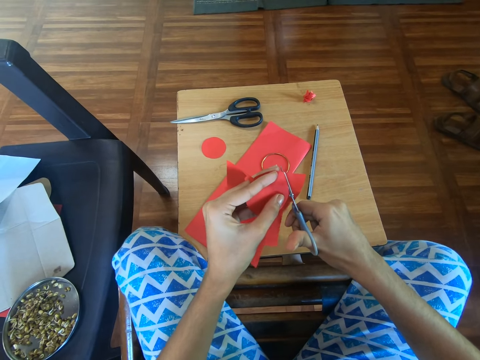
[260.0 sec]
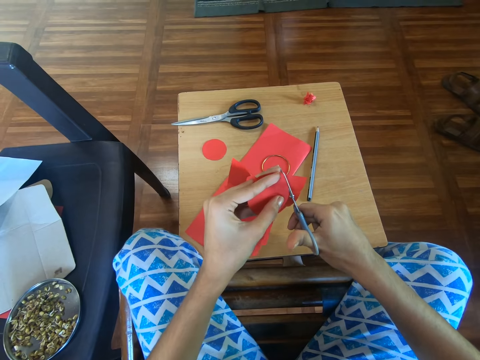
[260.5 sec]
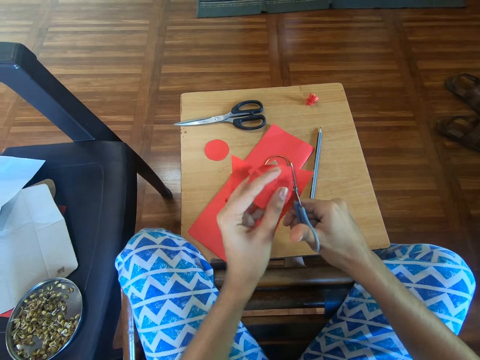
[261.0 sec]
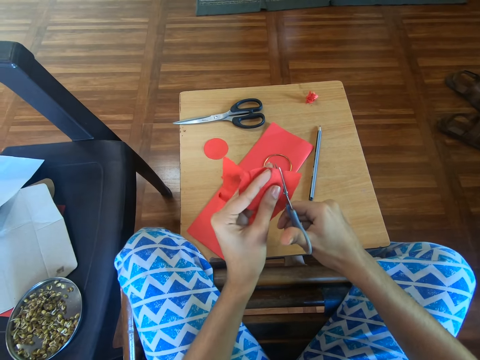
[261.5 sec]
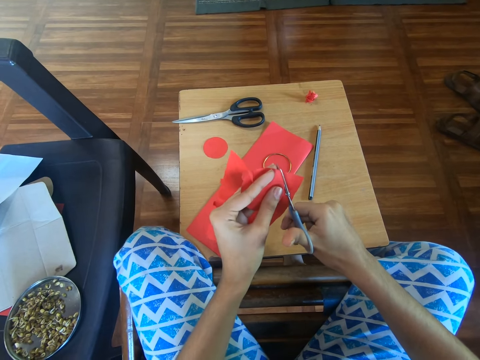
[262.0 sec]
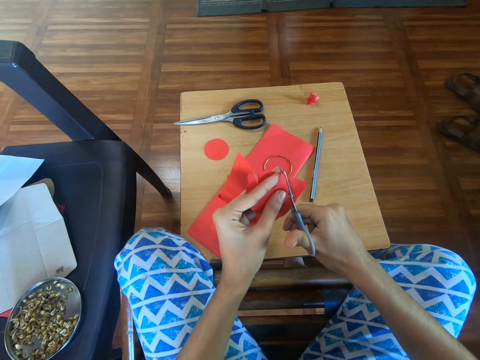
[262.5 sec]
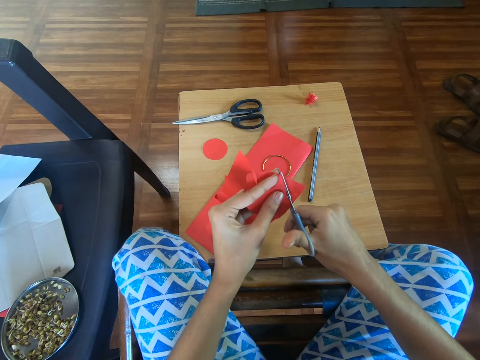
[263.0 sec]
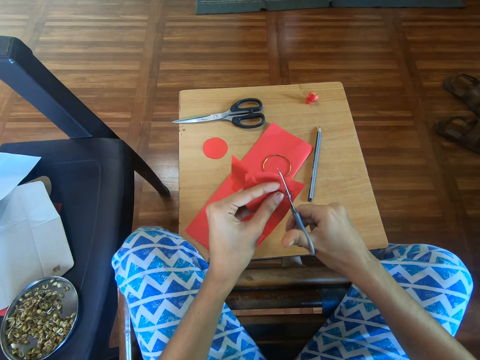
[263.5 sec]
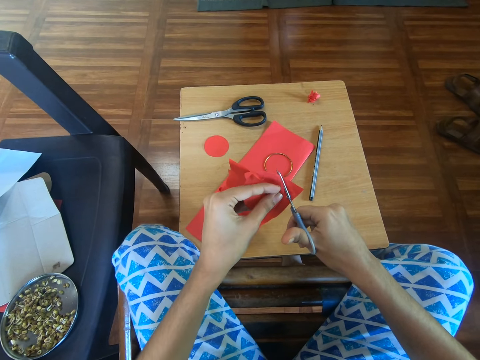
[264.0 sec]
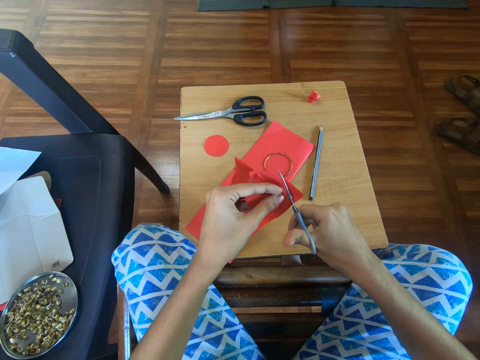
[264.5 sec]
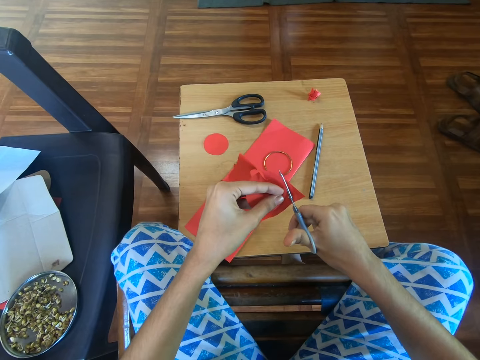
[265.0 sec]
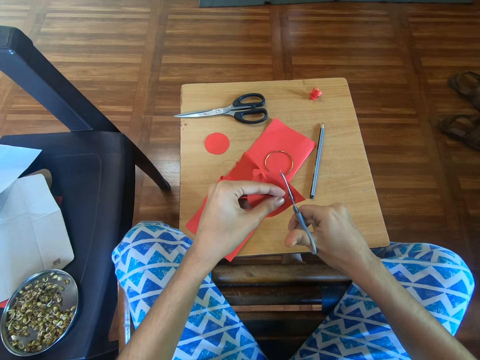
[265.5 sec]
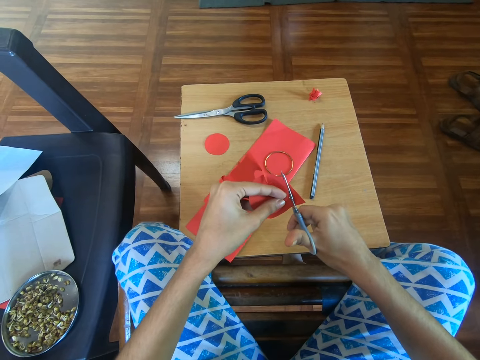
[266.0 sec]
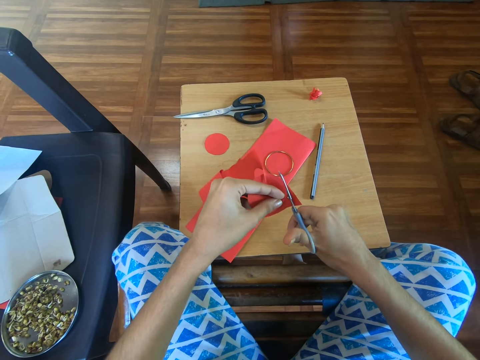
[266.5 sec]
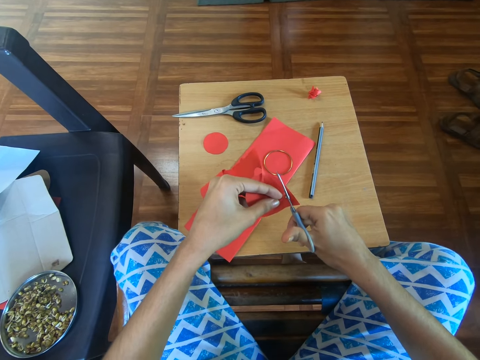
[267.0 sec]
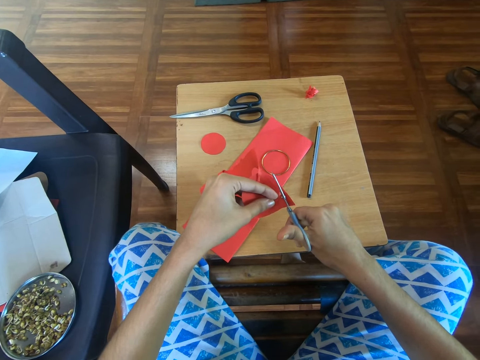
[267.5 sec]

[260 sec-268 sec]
The camera wearer adjusts the left hand on the craft paper. They cut the craft paper using the scissors.

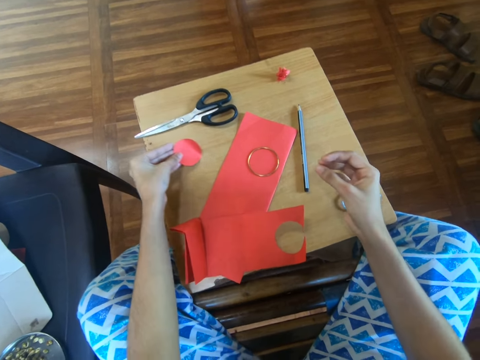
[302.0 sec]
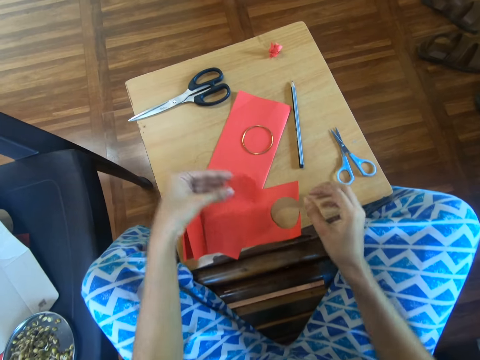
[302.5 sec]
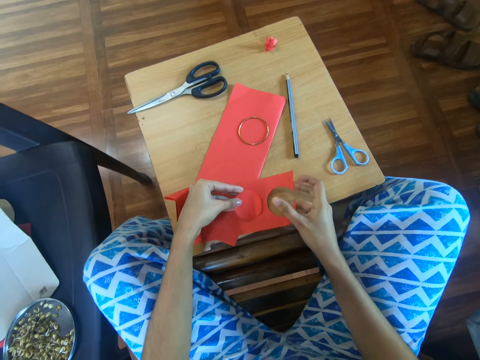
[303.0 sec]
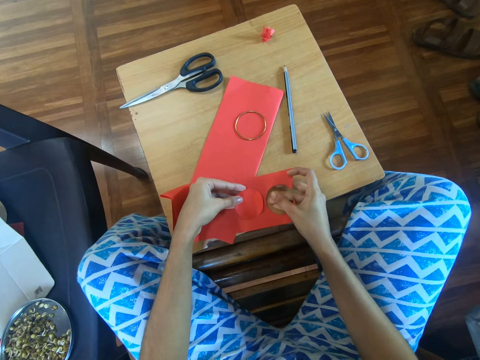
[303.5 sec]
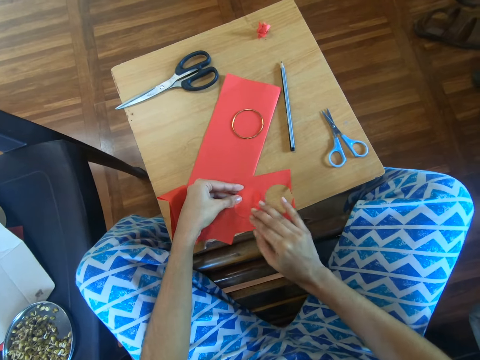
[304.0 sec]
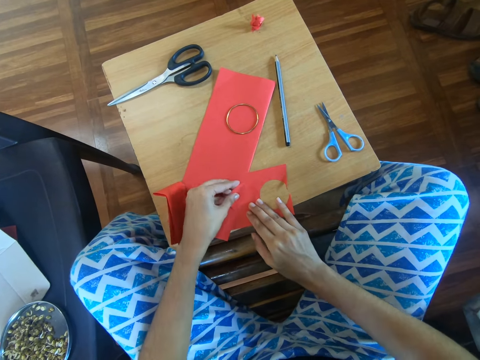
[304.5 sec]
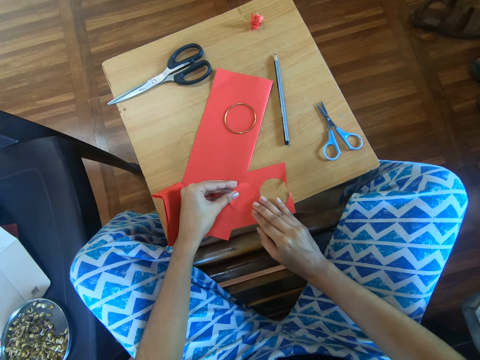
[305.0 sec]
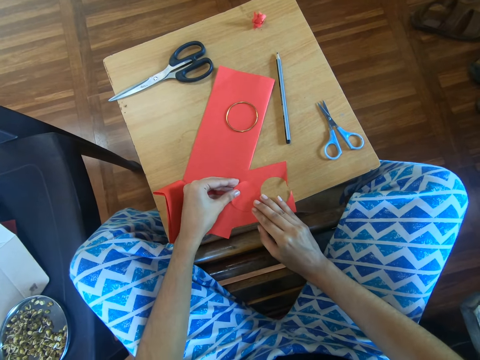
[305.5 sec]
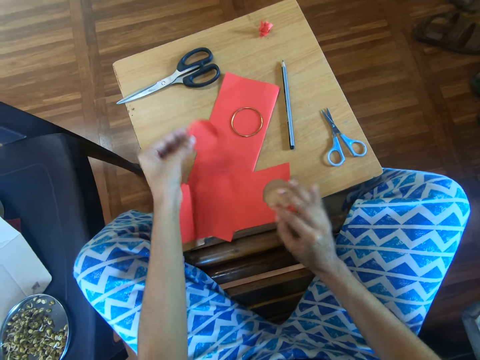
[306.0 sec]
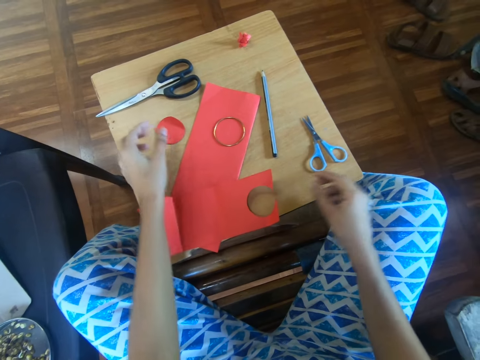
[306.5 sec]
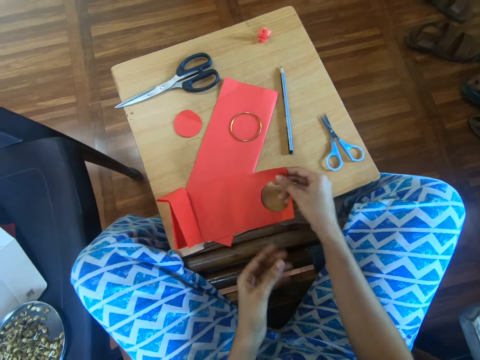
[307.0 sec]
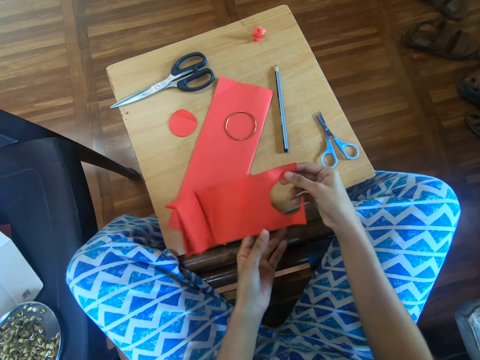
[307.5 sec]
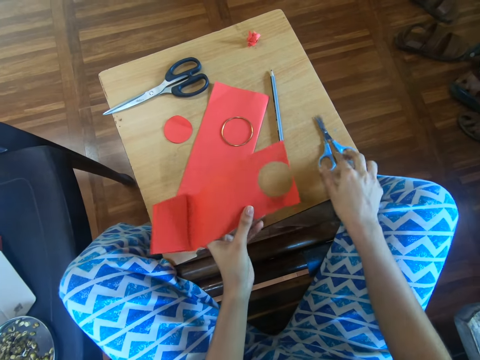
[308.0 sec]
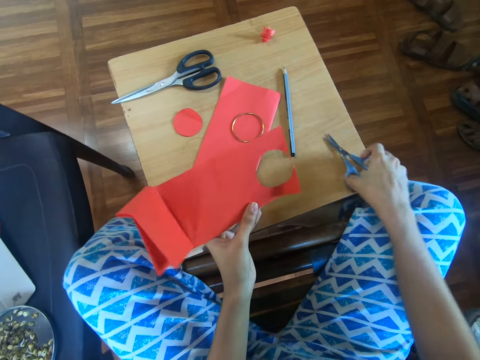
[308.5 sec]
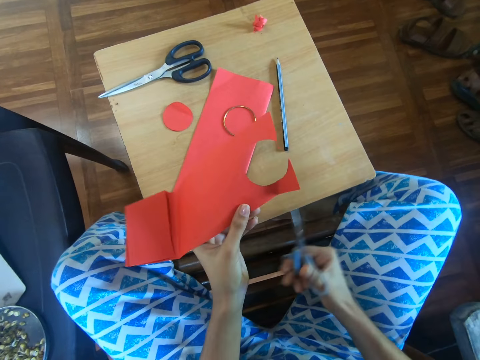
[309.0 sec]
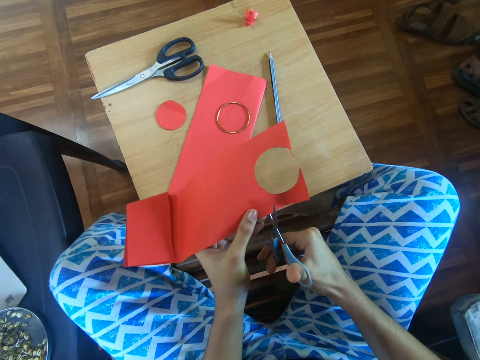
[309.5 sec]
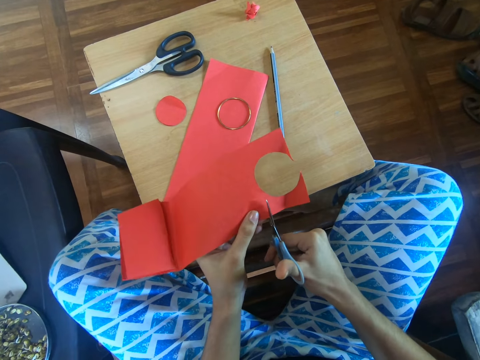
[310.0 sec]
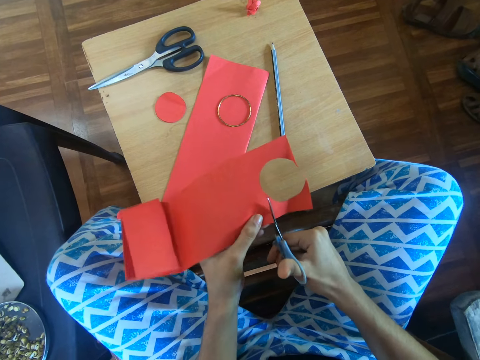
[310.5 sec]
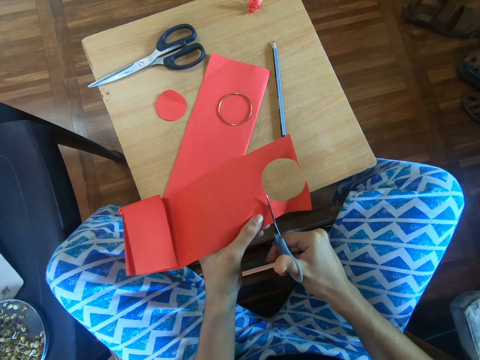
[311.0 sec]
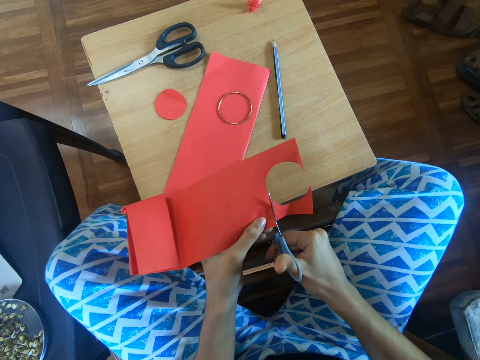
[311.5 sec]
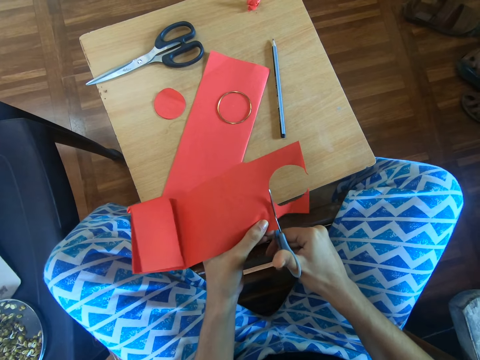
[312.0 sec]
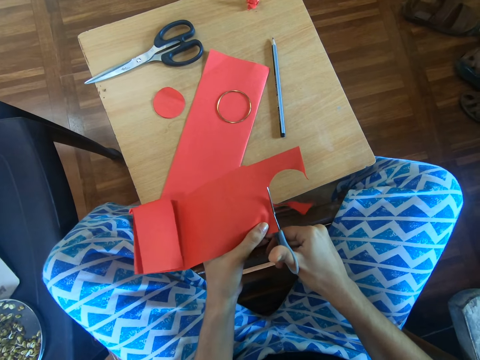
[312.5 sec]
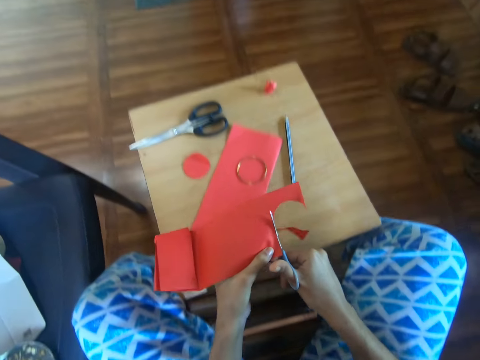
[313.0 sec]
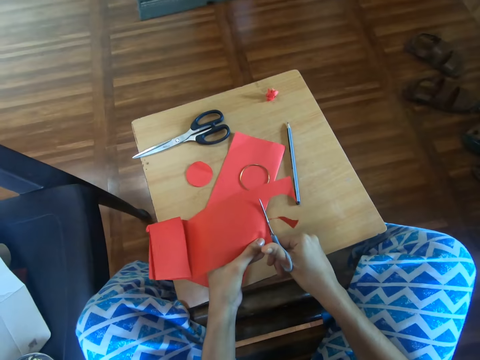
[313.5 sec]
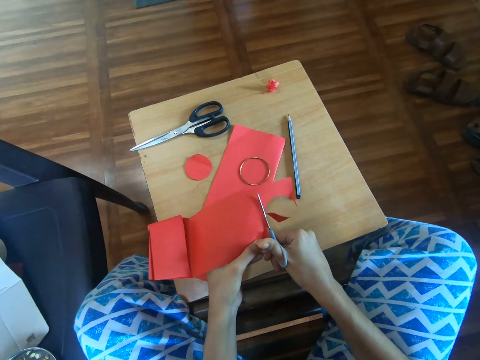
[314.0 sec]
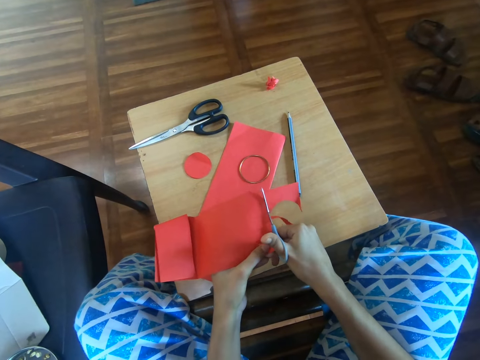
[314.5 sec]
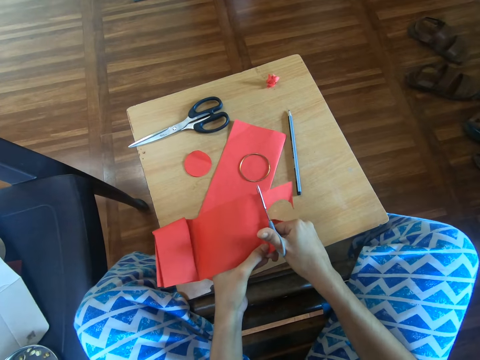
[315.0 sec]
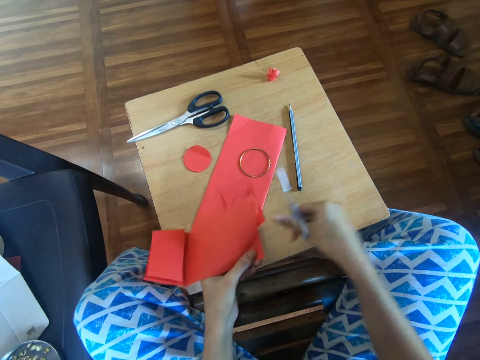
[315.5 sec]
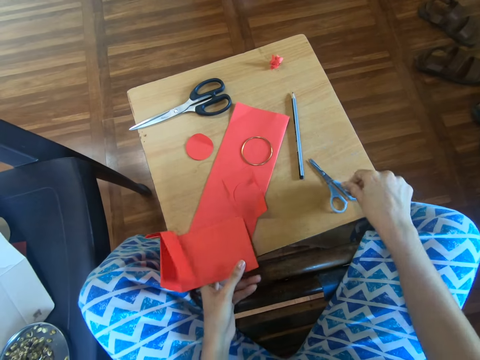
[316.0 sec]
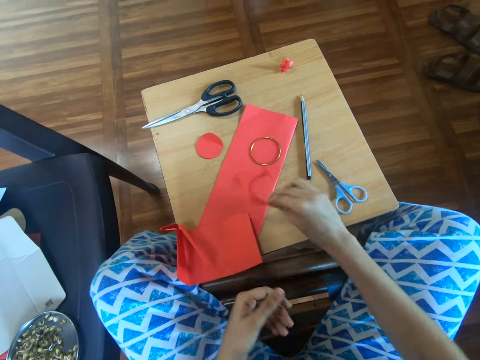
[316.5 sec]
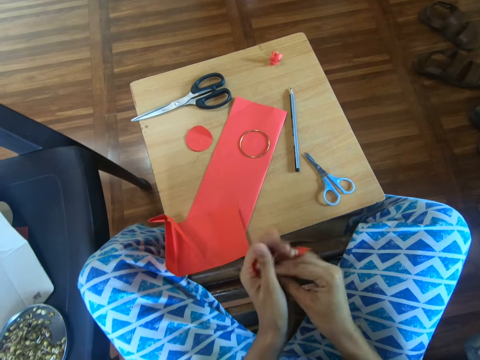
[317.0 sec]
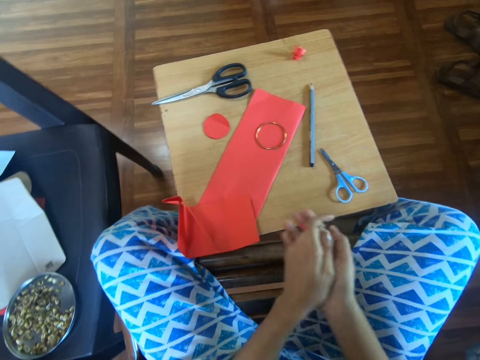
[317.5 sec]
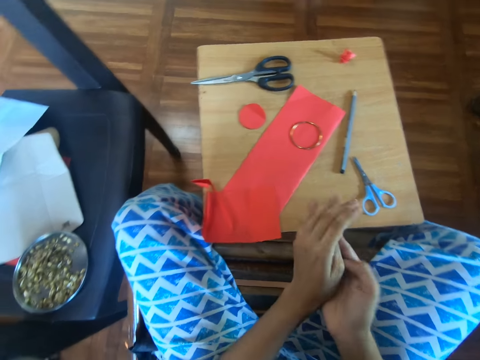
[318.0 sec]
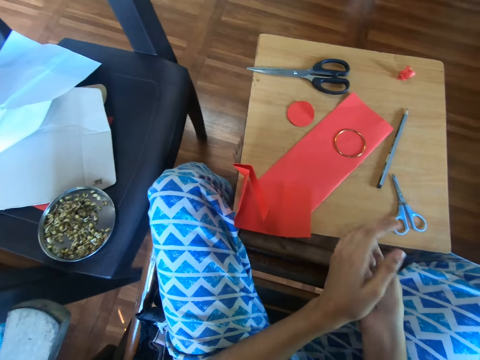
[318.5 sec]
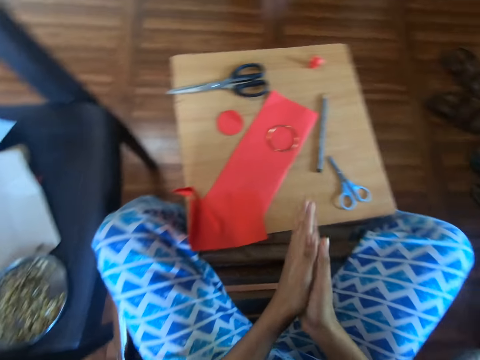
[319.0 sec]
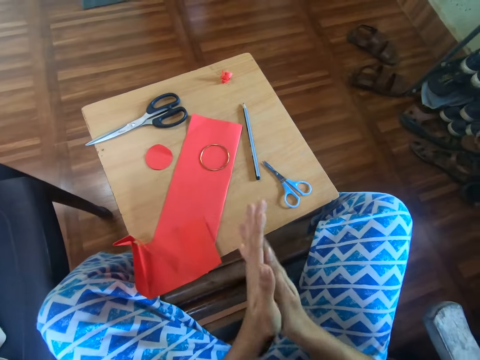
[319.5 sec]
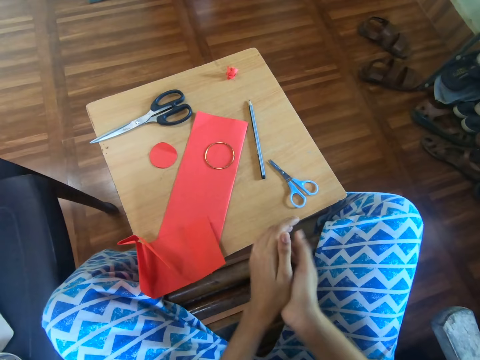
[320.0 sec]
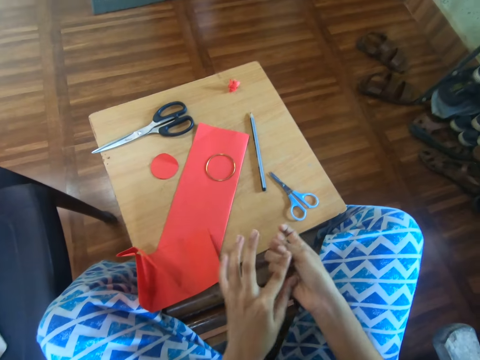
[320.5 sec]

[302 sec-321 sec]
The camera wearer places the cut out paper on the full paper. He holds the craft shapes on a craft paper. He puts the craft shapes on a work table. He takes the full paper from the table. He transfers the craft paper to the left hand. He takes the scissors from the table. He cuts the craft paper using the scissors. He puts down the scissors and puts down the craft paper on the table using the left hand. He picks up a craft paper piece from the table using the right hand. He folds the craft paper piece. He rolls the paper in his hand.
